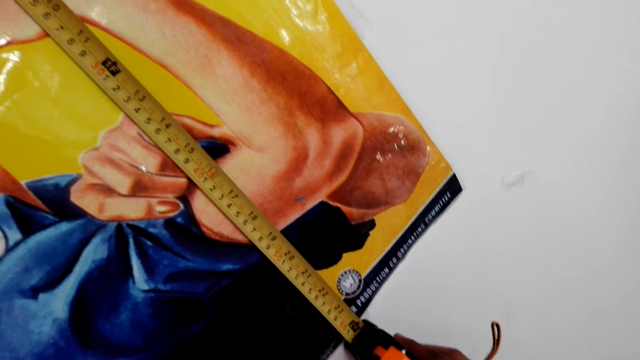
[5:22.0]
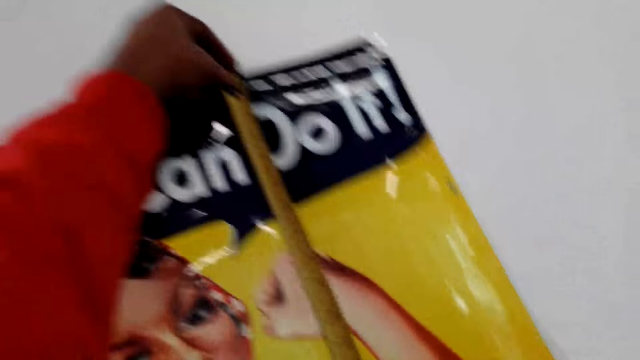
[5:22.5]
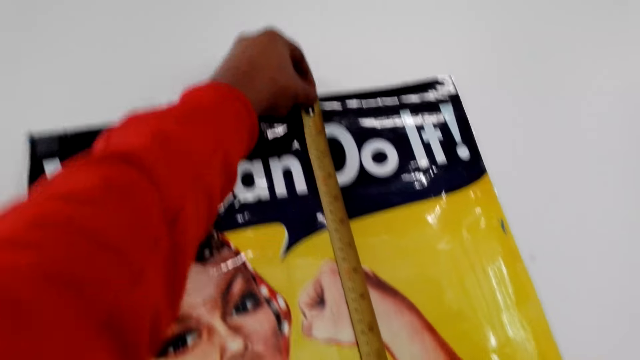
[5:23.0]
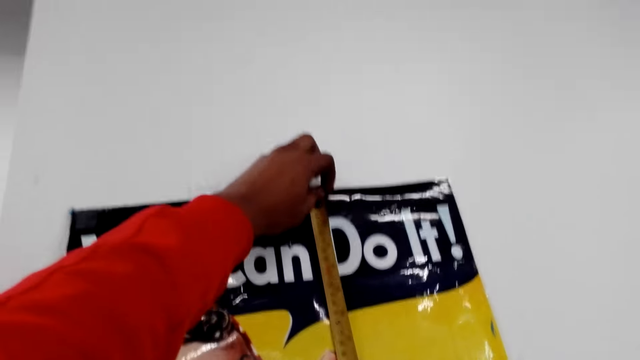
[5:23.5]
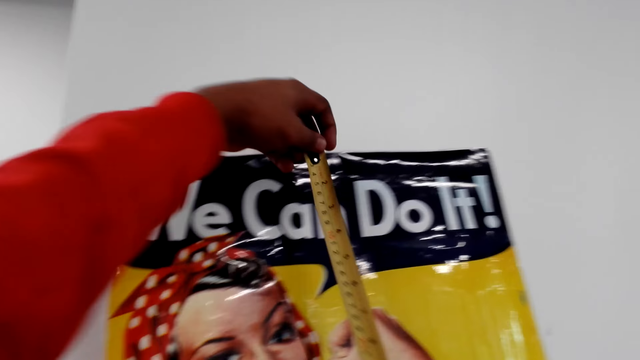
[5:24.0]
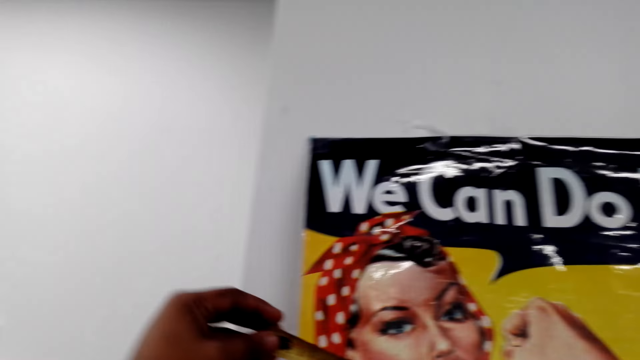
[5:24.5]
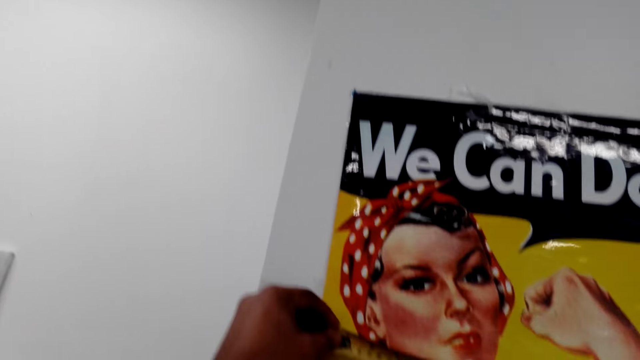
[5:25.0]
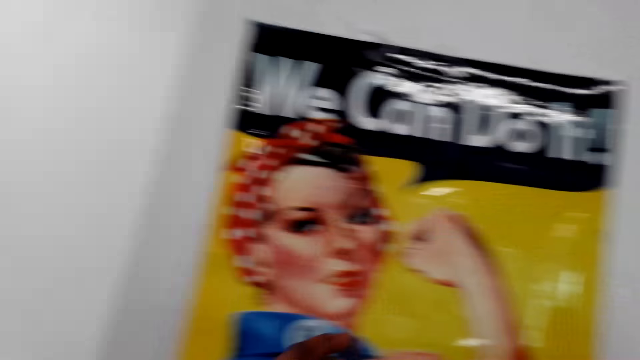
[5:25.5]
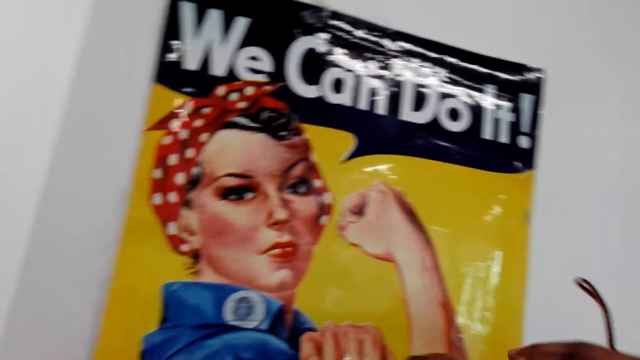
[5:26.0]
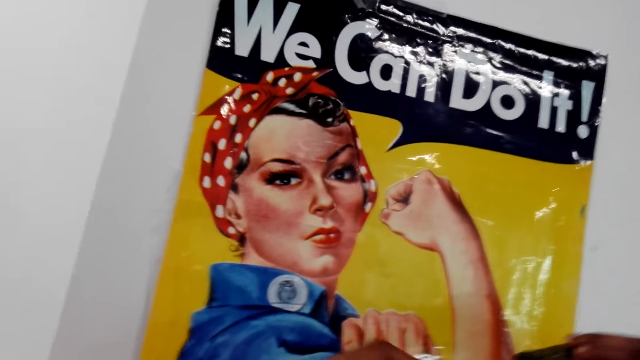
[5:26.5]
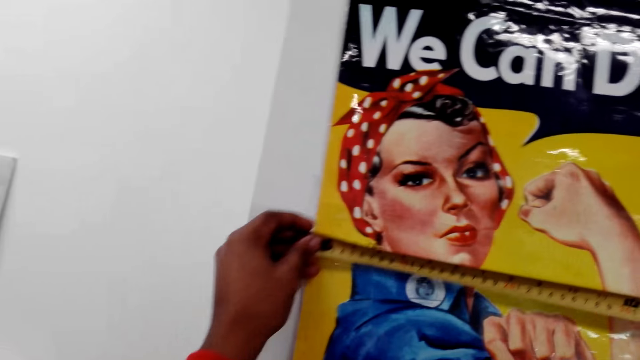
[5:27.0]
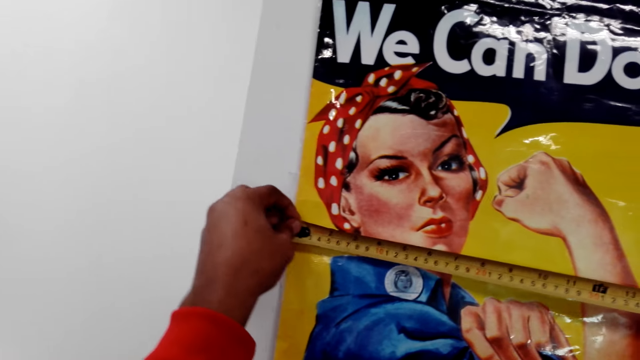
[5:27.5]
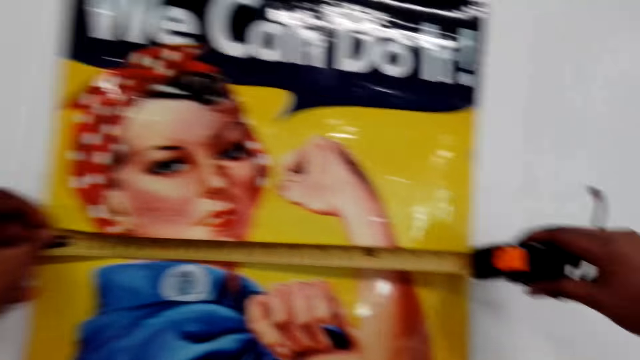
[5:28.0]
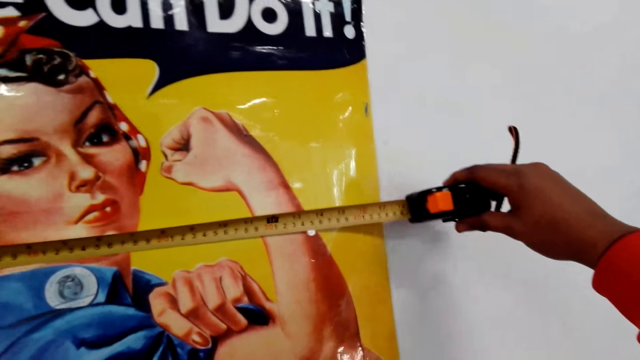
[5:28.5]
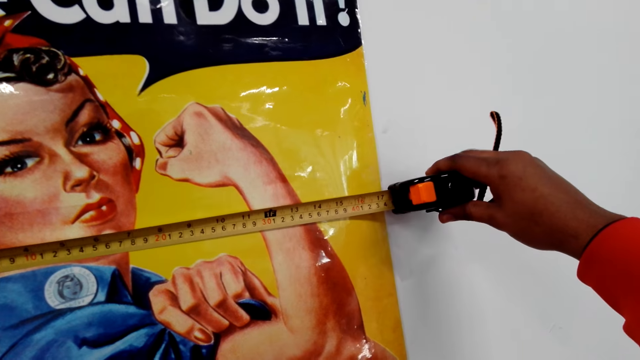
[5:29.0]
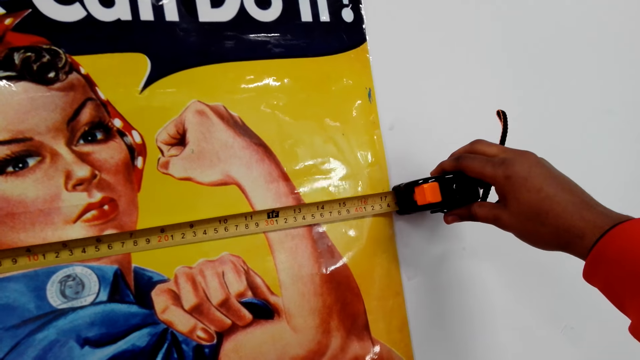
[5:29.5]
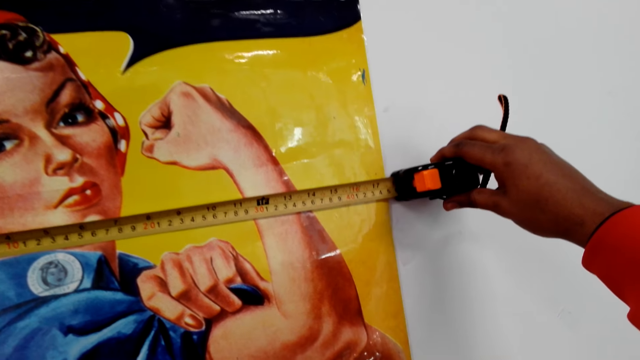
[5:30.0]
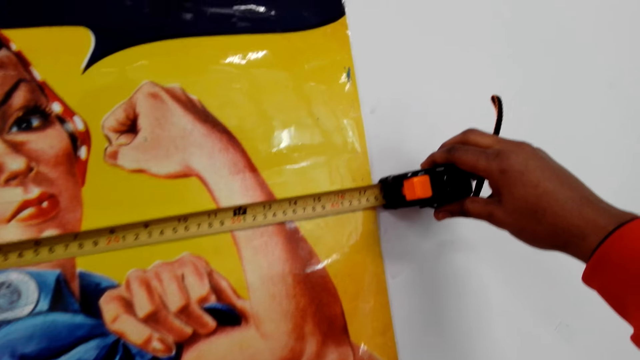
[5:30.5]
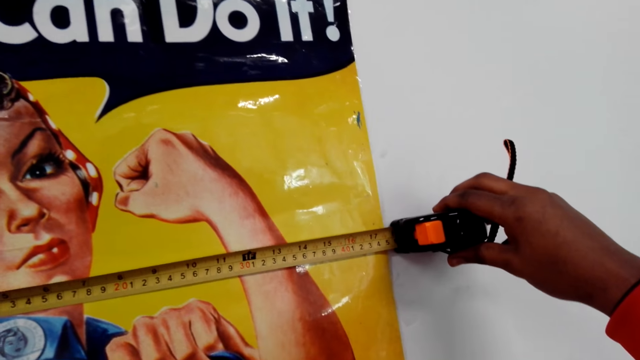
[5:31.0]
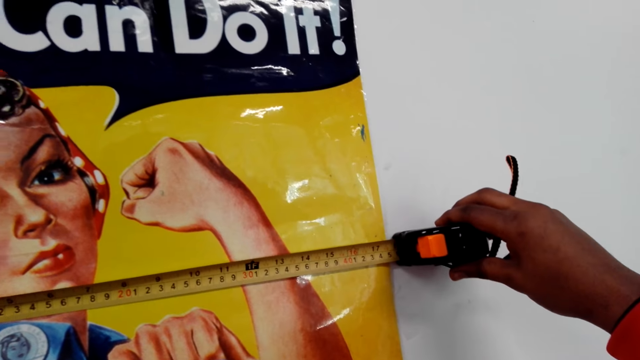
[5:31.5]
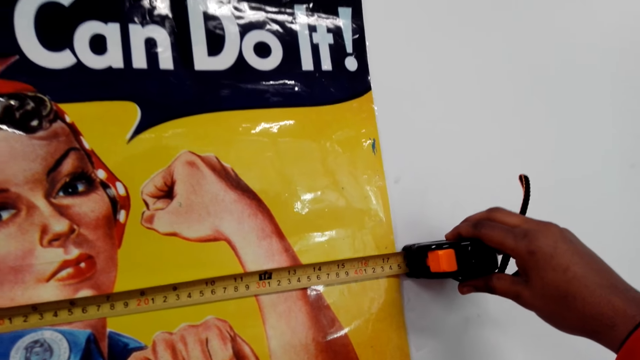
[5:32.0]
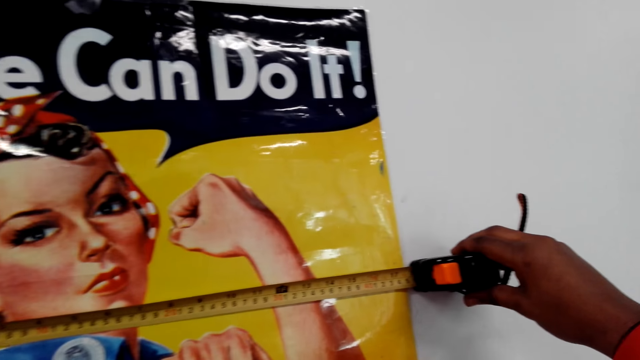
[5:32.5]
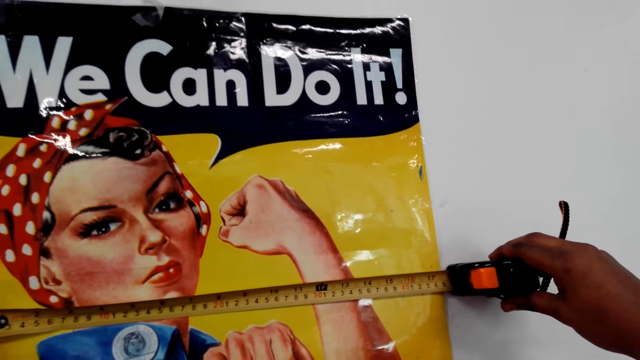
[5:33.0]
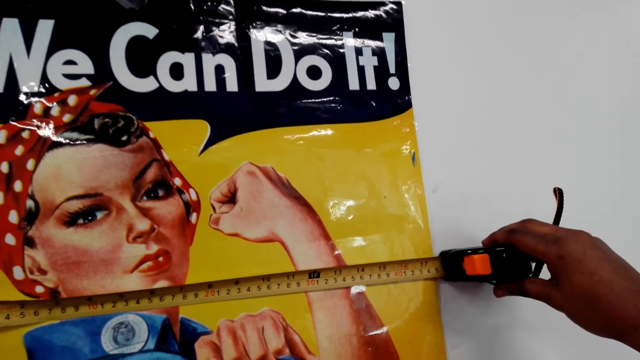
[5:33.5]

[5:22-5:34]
The camera wearer removes the tape measure from the picture on the wall. They measure the width of the picture on the wall with the tape measure.

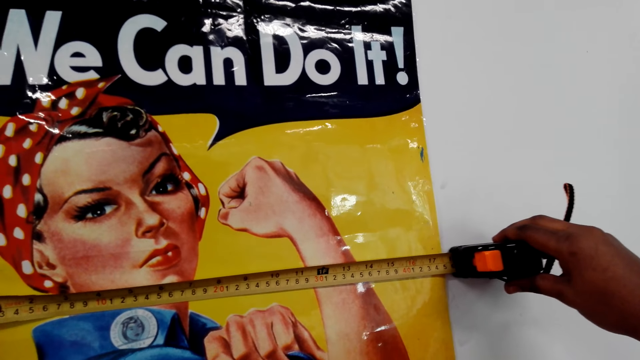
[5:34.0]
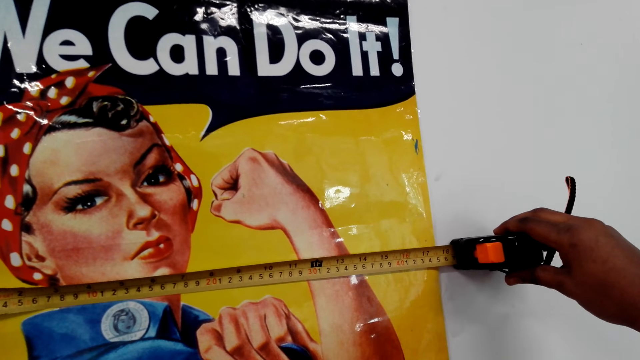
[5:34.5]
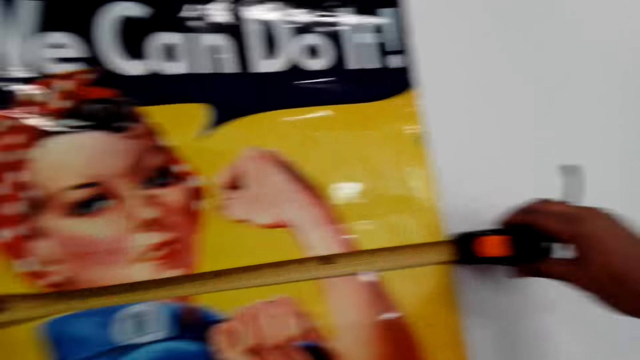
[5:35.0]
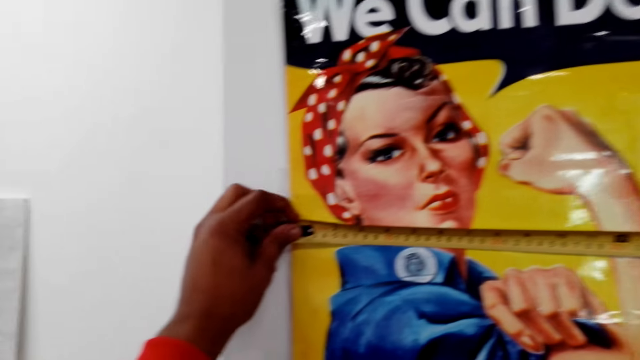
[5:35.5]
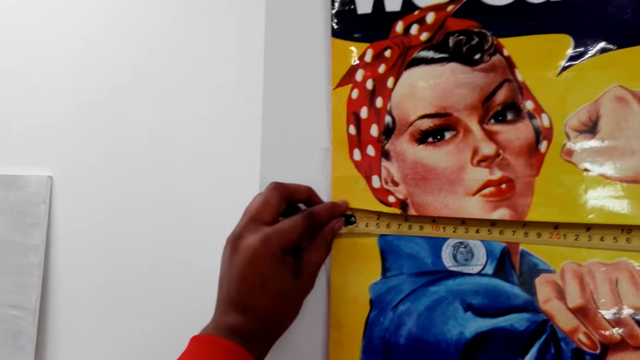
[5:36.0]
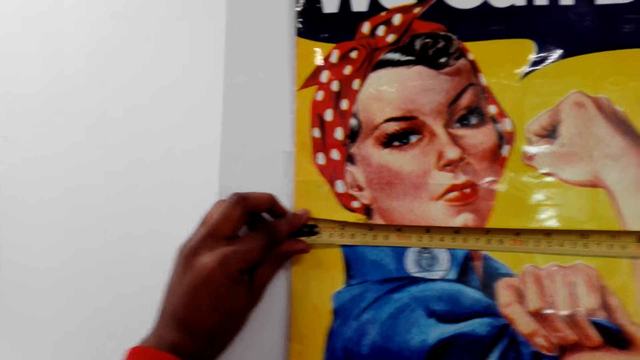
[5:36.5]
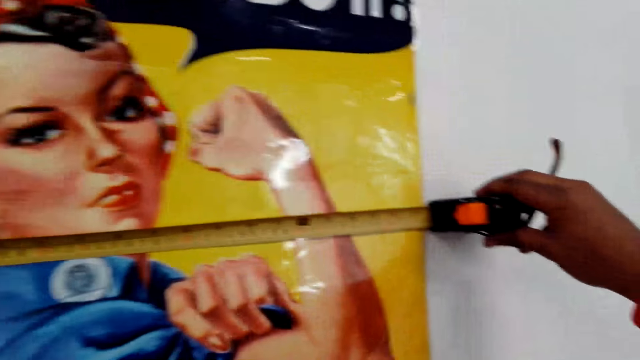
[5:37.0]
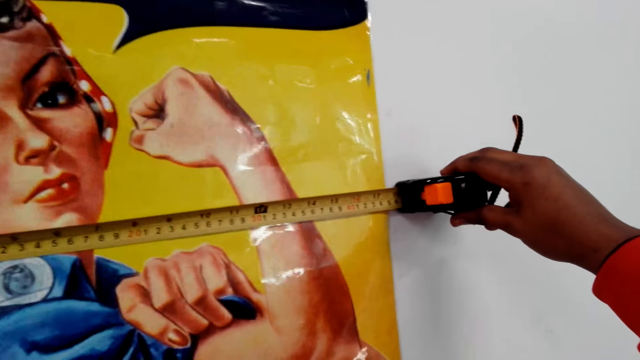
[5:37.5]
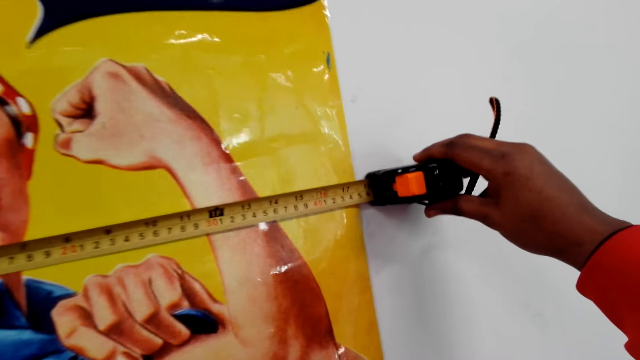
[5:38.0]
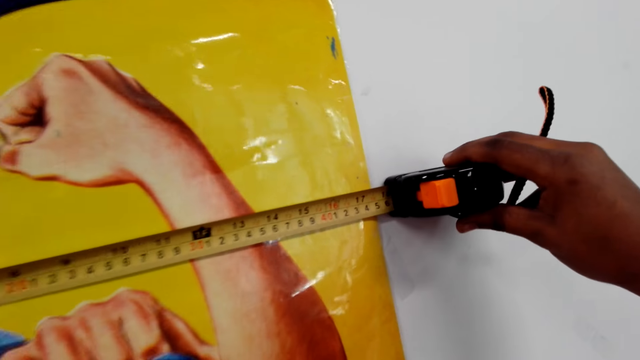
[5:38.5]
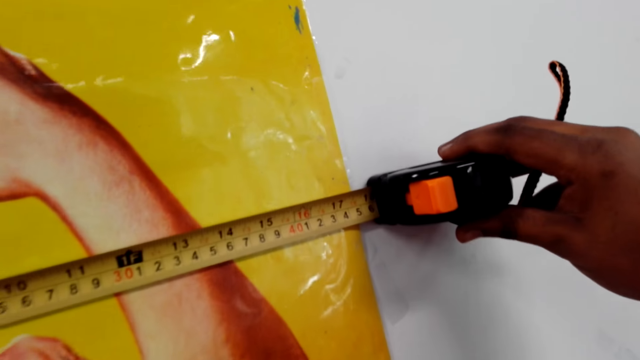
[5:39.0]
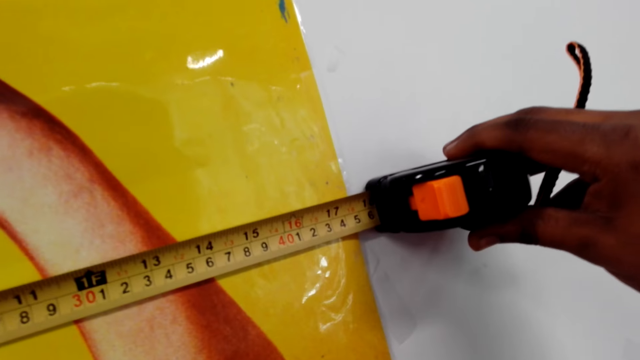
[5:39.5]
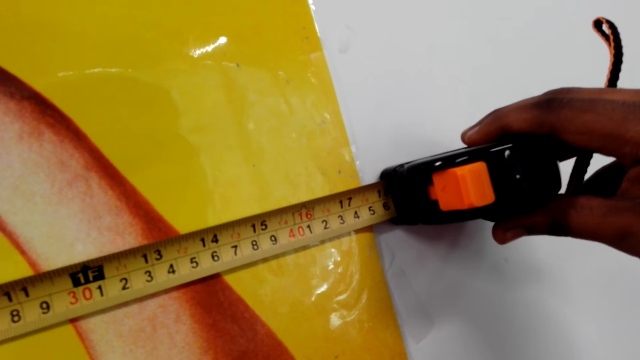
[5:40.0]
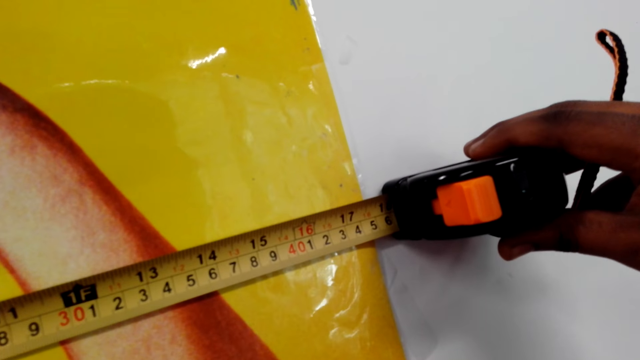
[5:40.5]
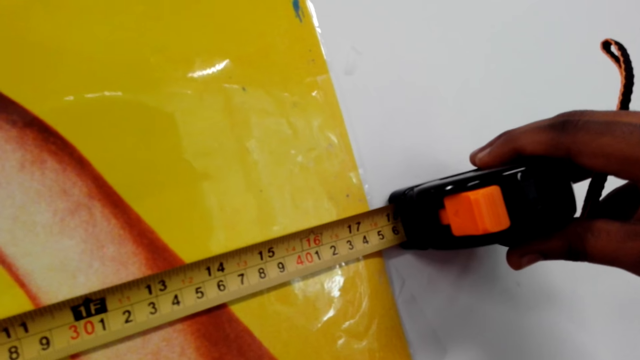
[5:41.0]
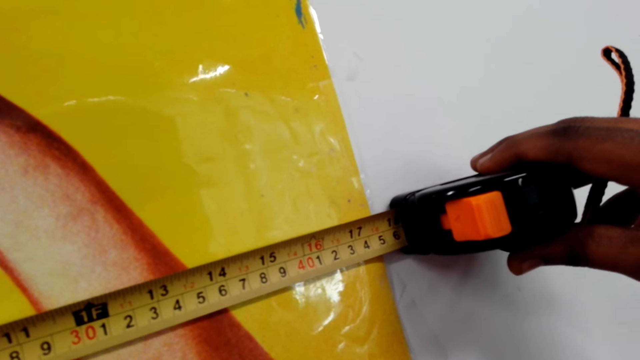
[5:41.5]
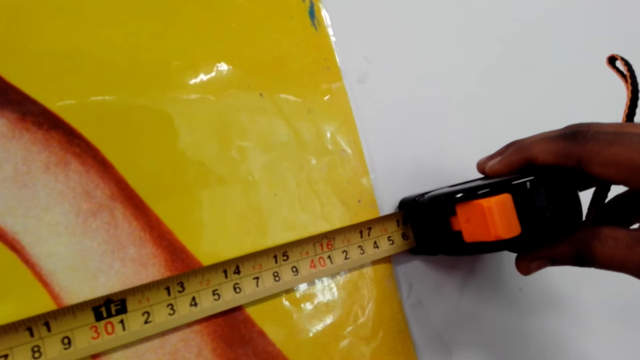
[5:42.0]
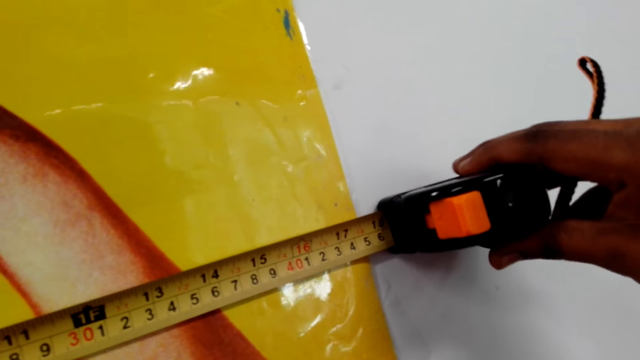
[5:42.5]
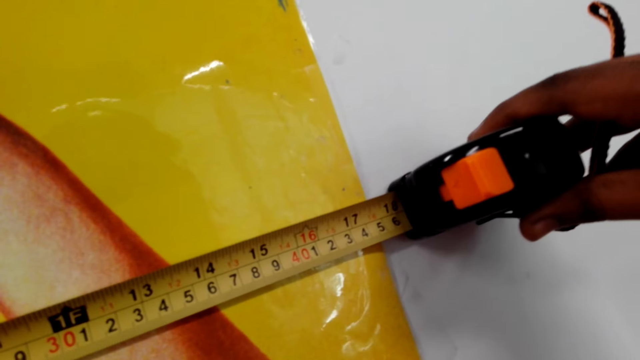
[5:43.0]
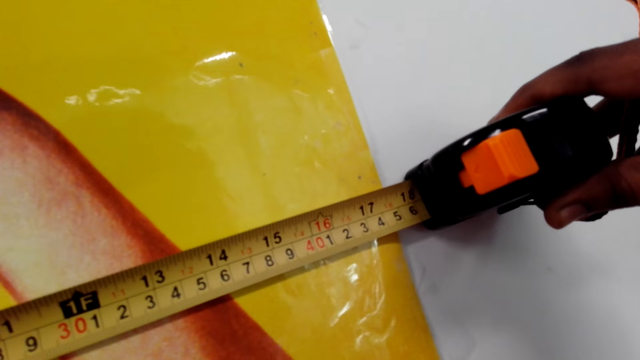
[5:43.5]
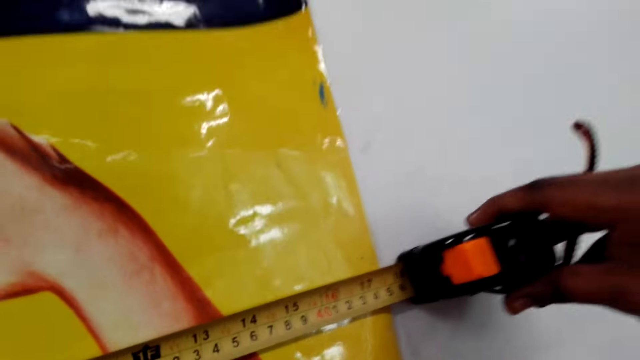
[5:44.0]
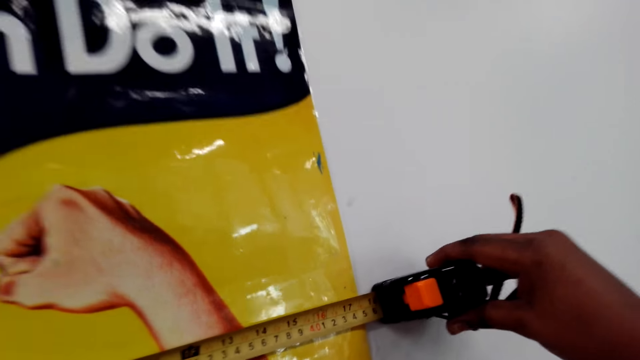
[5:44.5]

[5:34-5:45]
The camera wearer reads the numbers on the tape measure.
